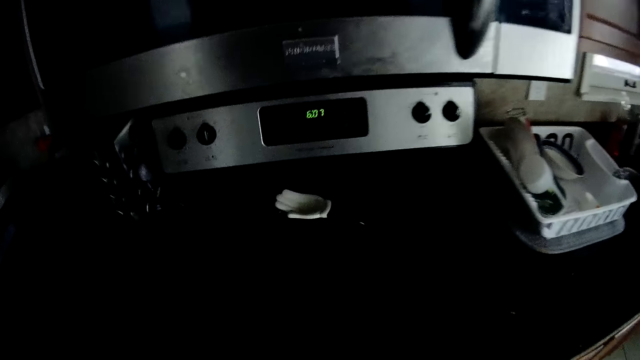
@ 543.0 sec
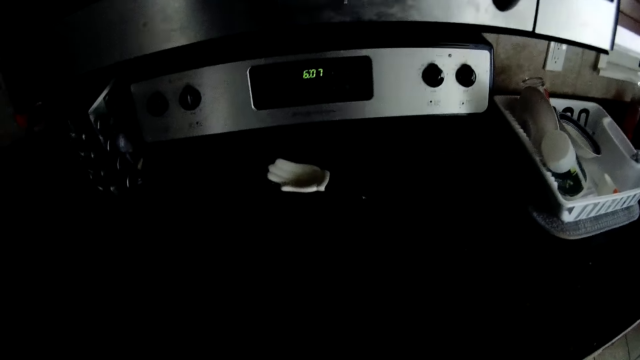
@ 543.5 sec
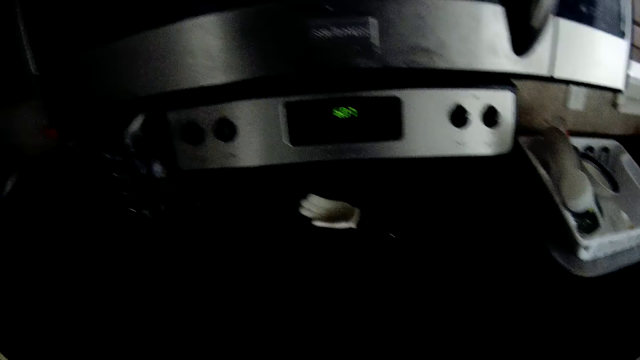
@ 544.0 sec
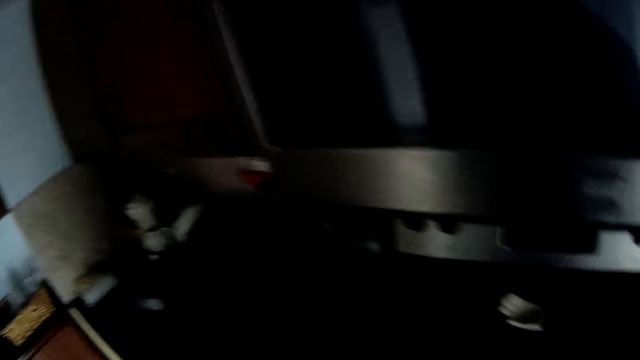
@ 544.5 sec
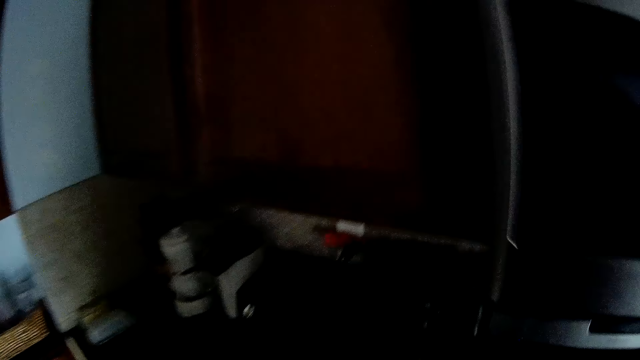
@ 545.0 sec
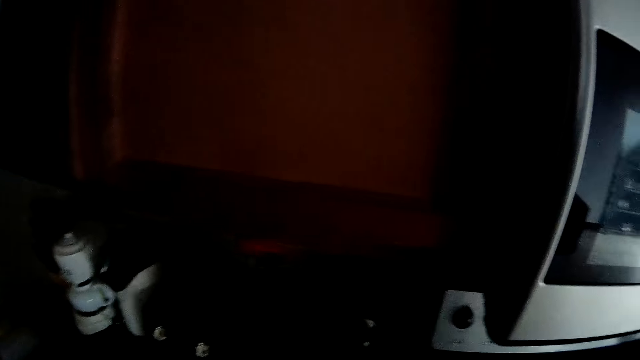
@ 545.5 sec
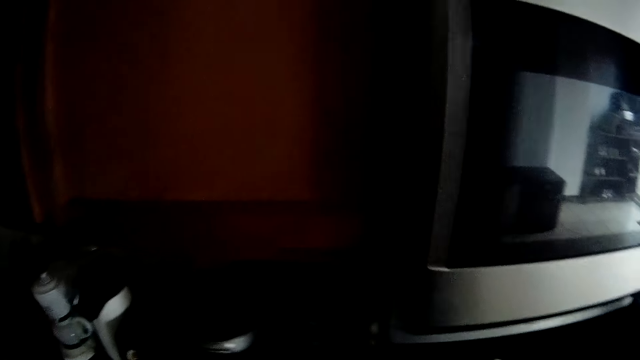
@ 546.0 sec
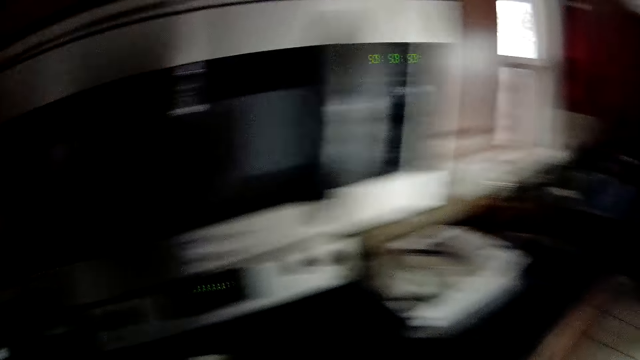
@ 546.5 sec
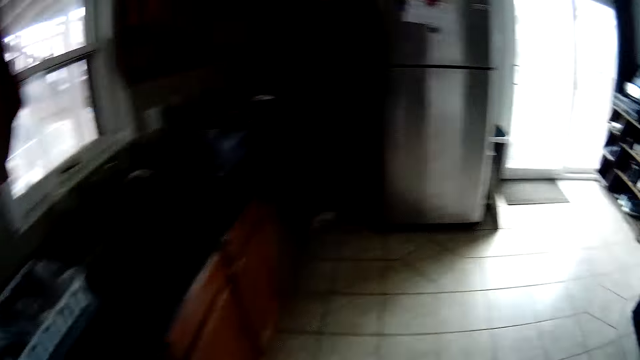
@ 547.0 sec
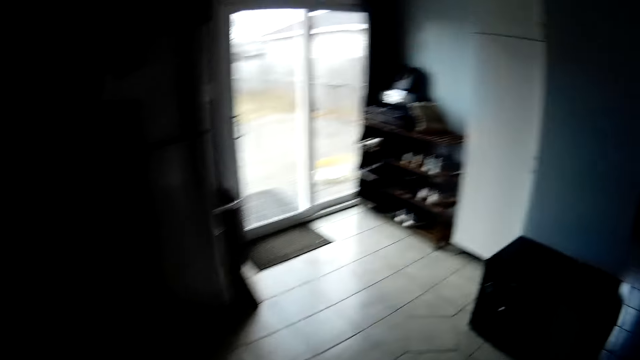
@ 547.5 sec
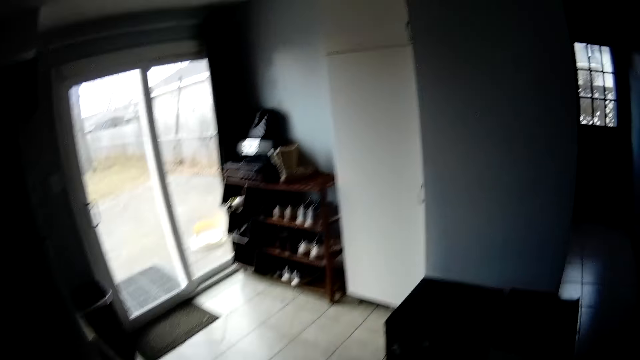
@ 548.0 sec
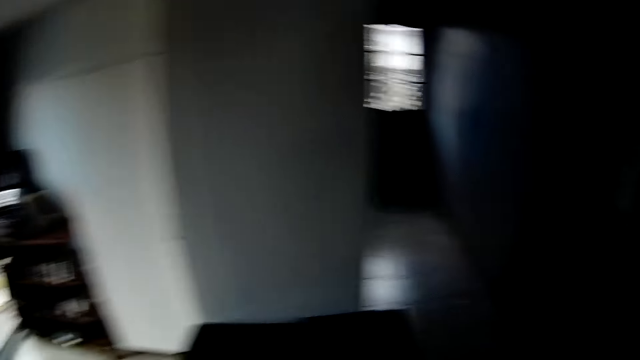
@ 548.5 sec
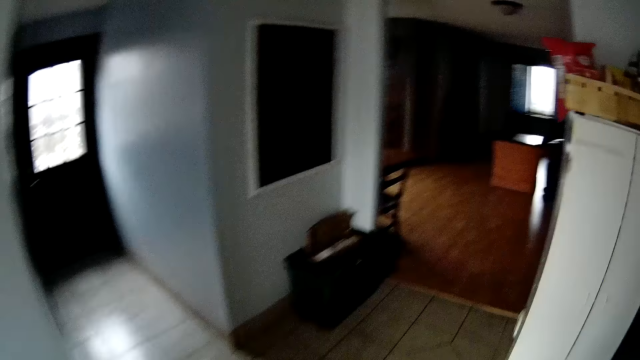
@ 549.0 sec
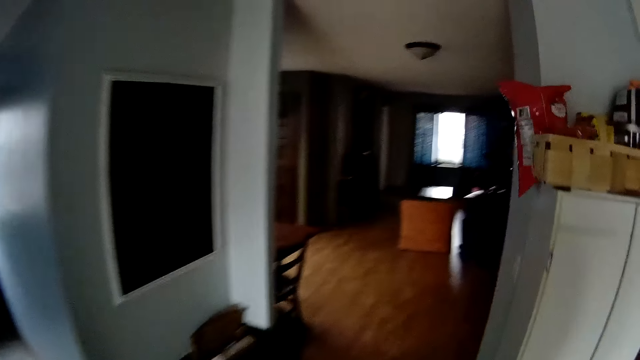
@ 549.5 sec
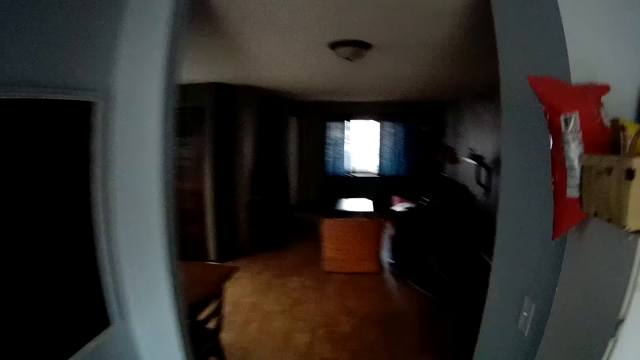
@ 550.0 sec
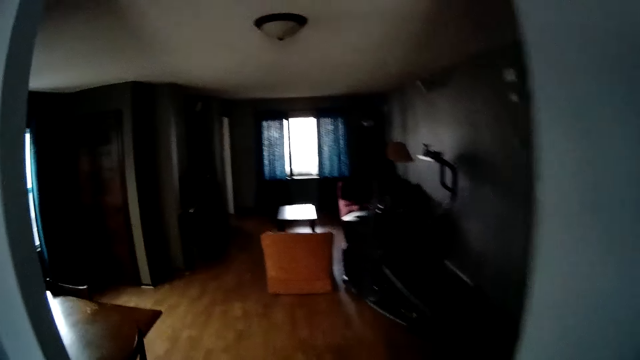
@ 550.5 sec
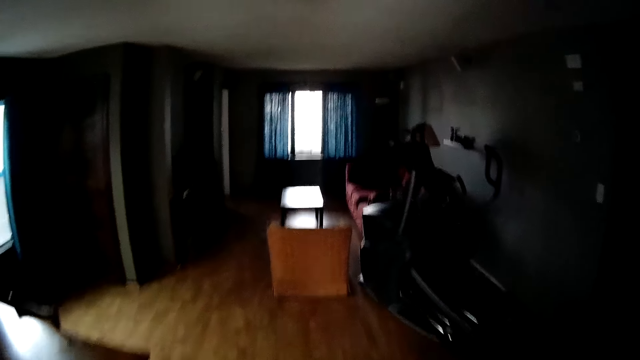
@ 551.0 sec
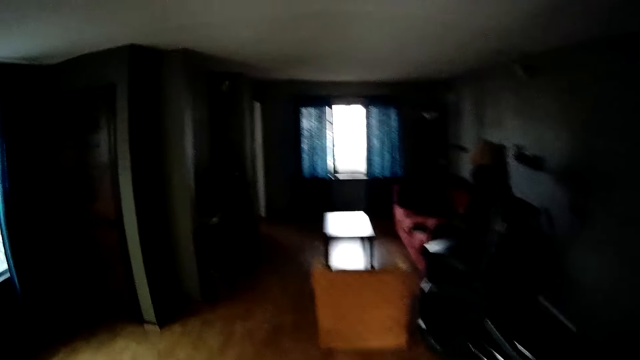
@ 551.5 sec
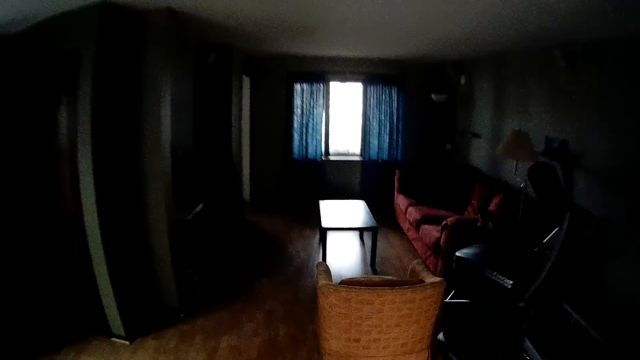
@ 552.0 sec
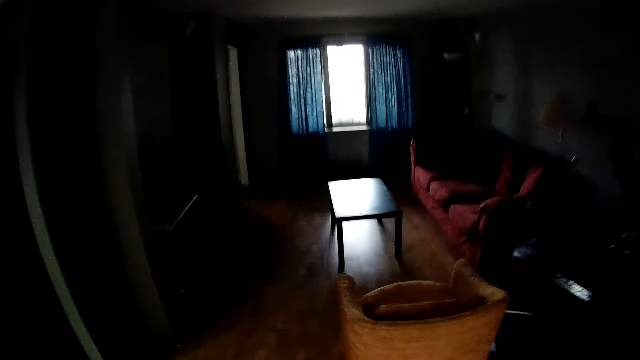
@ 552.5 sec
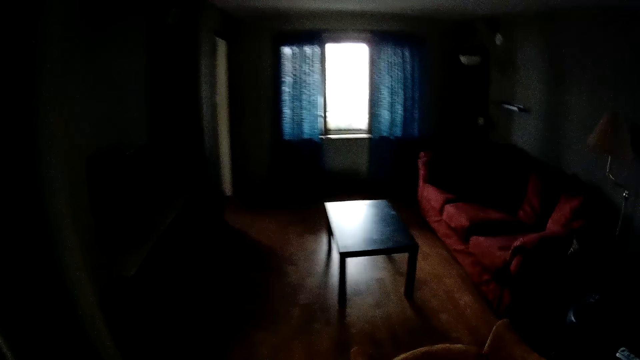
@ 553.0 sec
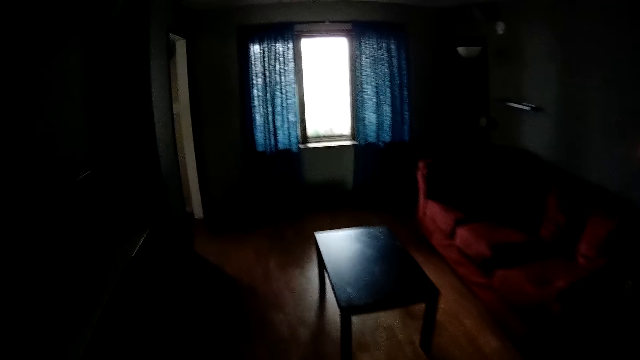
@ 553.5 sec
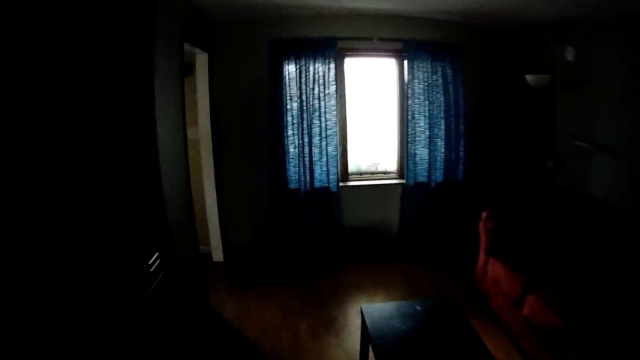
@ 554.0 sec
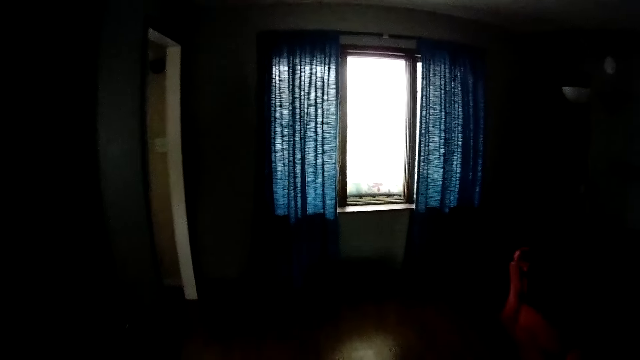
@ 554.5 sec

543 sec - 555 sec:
The camera wearer moves something. They walk around the house.

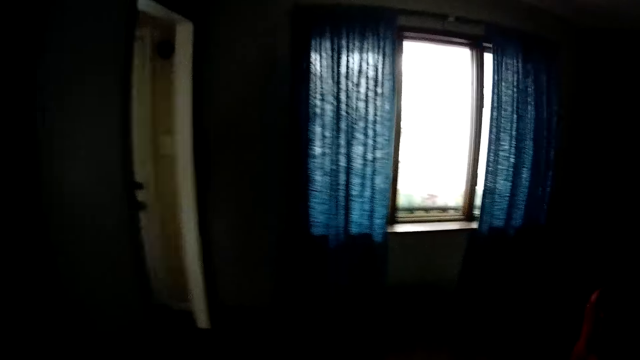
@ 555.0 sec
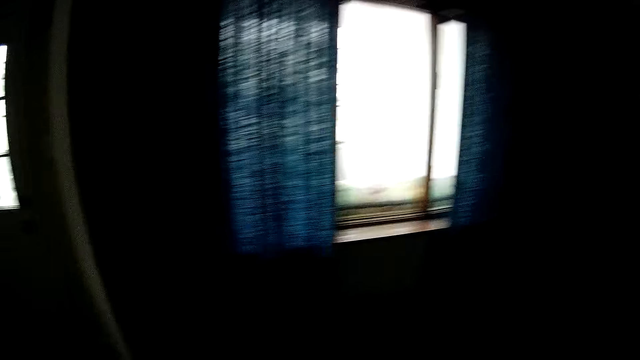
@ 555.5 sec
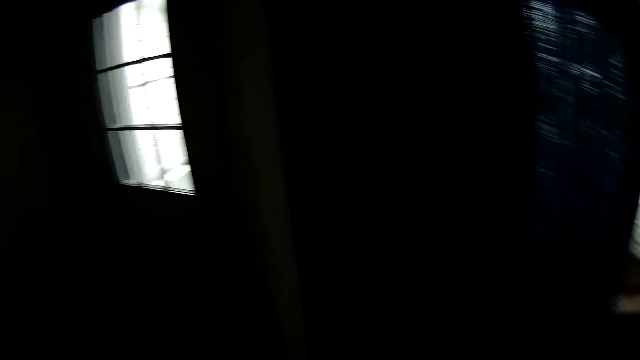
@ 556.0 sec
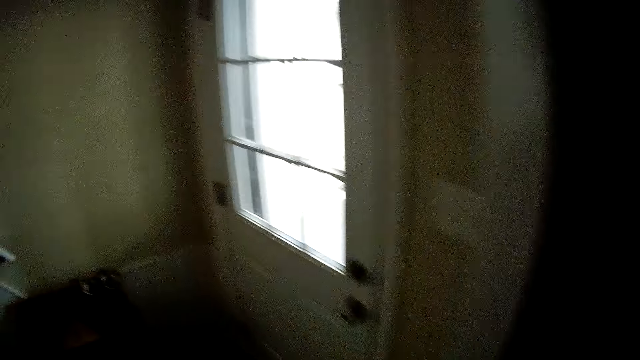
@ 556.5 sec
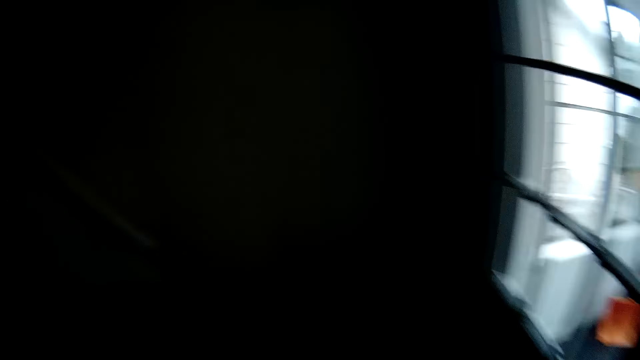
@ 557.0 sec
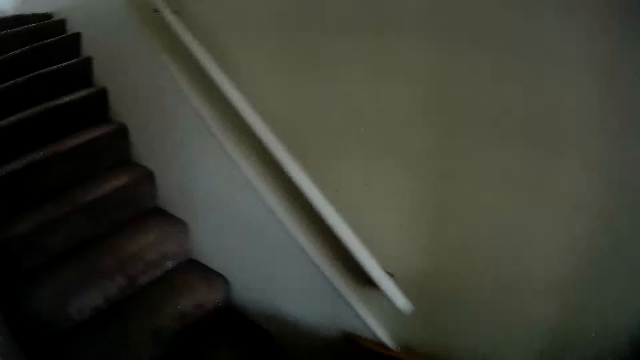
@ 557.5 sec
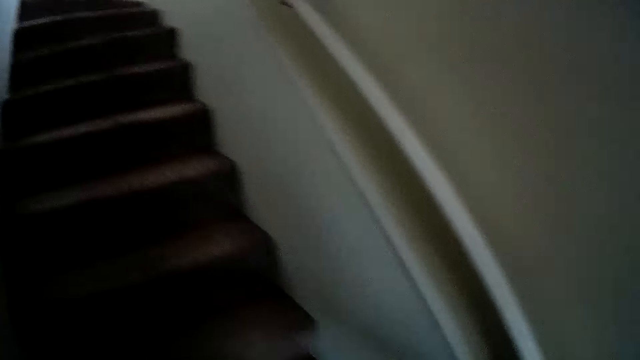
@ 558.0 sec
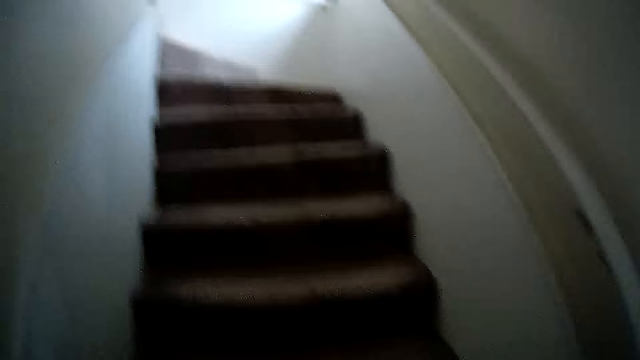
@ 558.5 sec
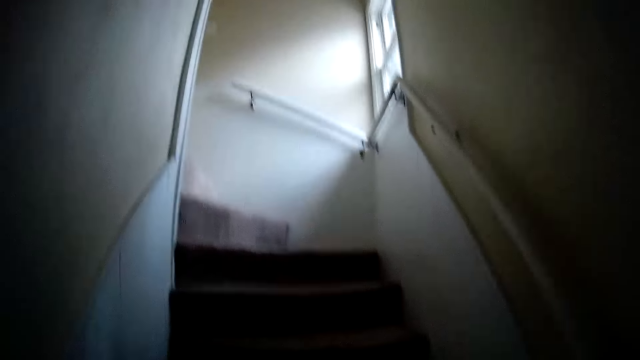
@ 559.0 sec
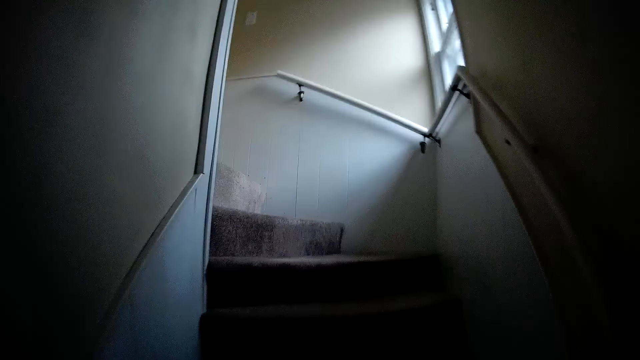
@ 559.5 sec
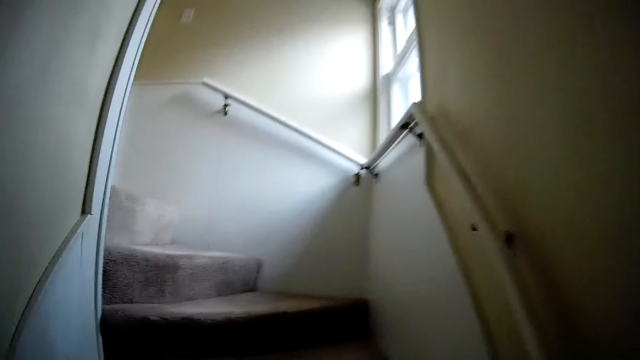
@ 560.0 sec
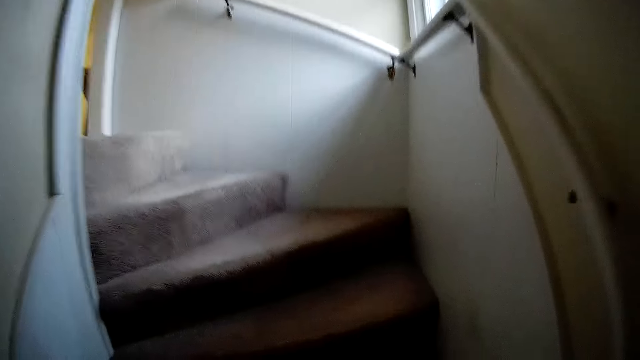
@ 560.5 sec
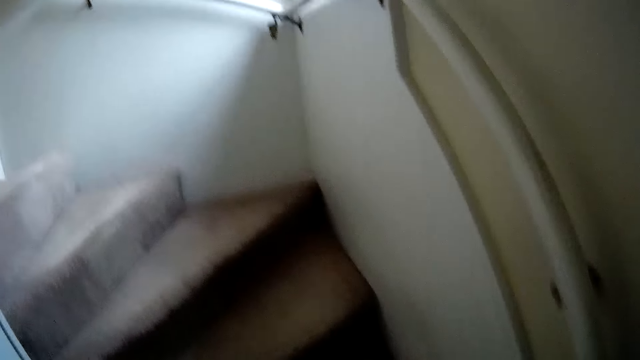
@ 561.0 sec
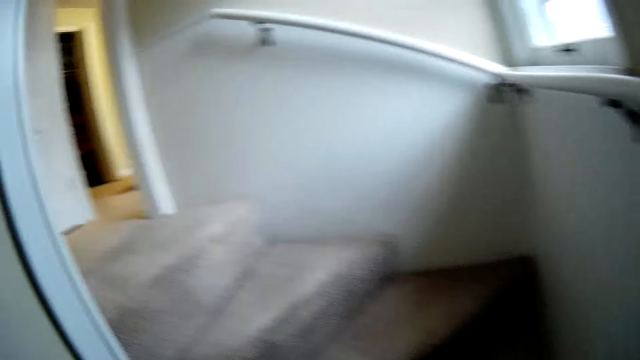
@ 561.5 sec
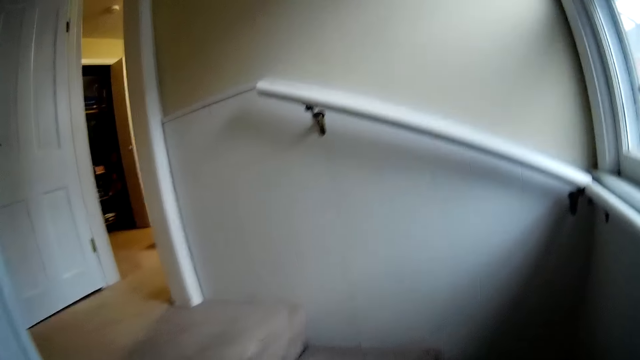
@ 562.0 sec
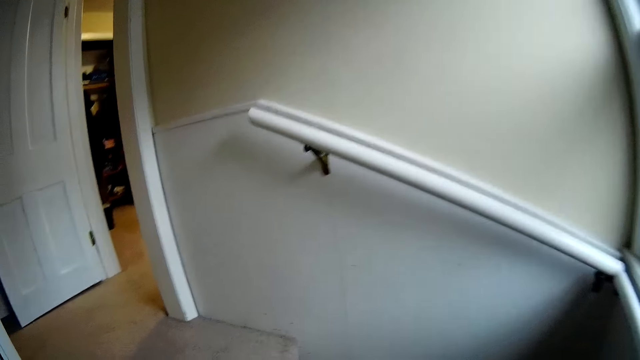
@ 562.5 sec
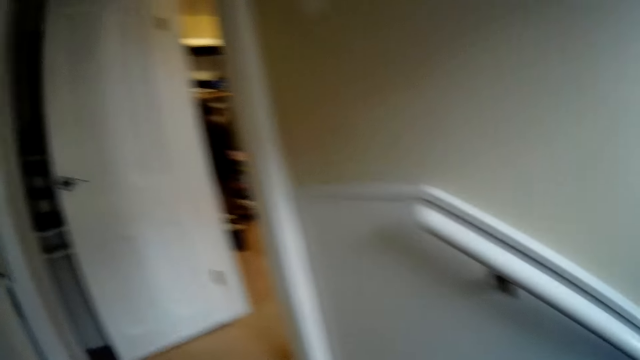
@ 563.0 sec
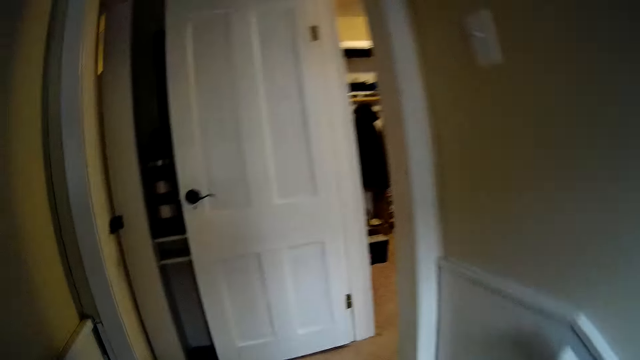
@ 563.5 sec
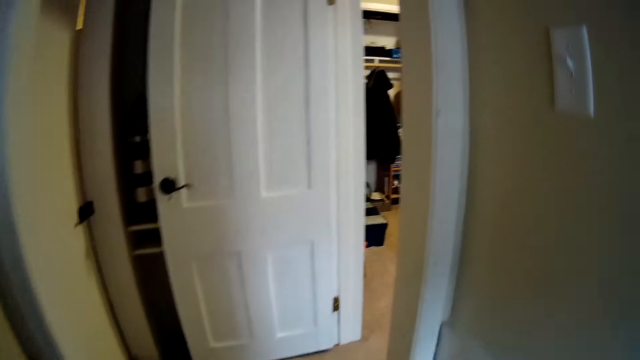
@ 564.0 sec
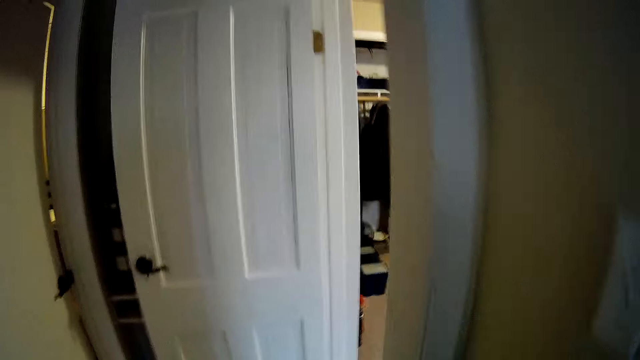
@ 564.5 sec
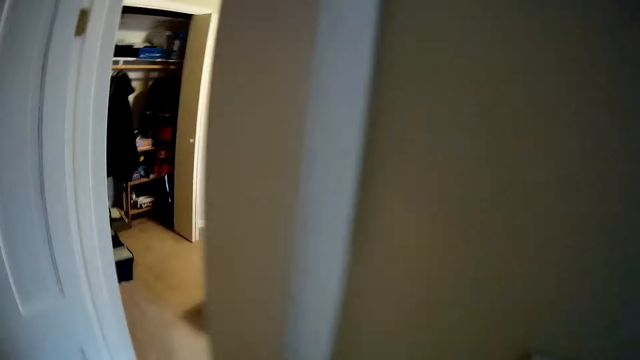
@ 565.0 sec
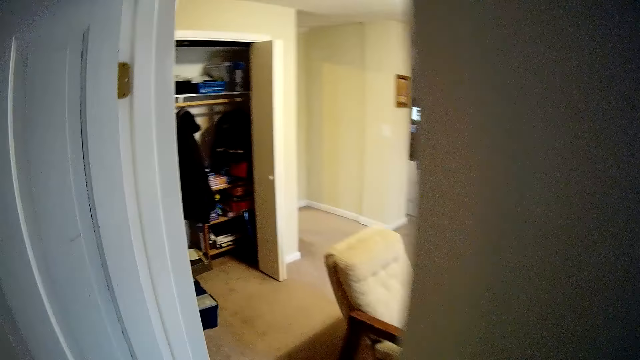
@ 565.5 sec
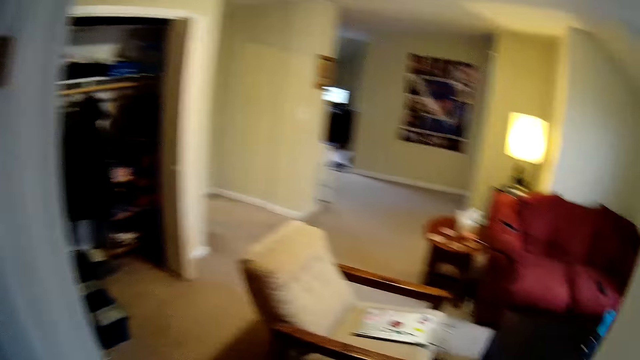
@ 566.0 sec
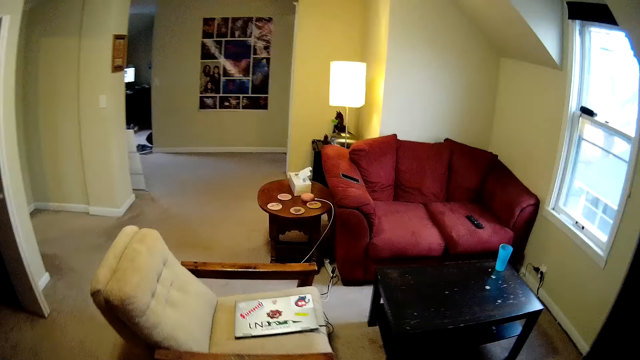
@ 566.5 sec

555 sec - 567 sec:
The camera wearer ascends the staircase. They walk around the house.
